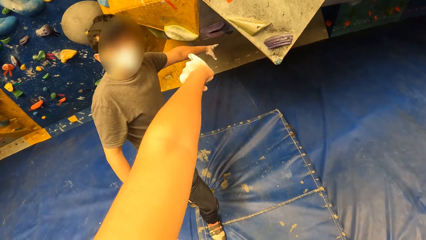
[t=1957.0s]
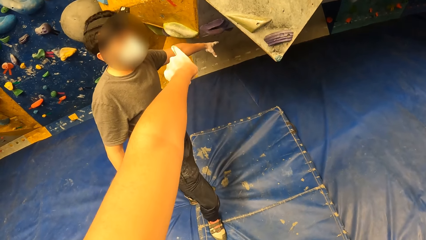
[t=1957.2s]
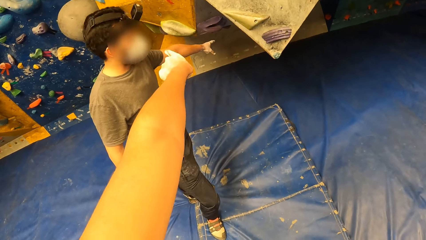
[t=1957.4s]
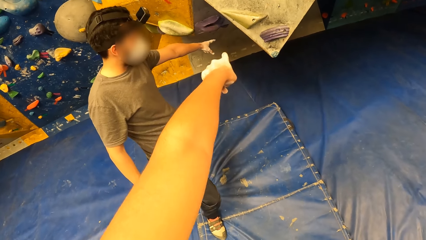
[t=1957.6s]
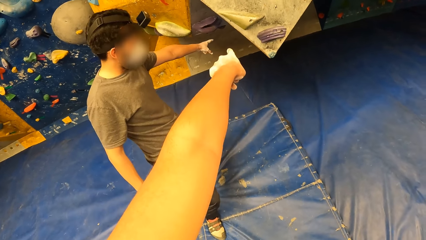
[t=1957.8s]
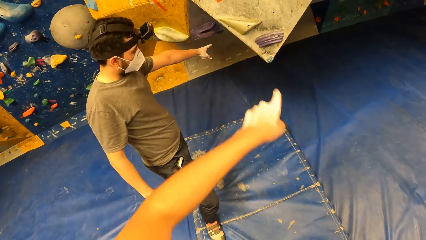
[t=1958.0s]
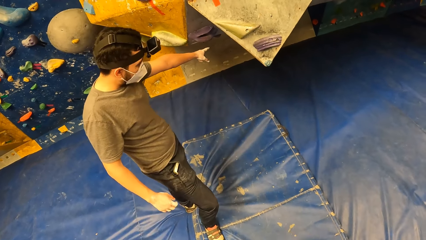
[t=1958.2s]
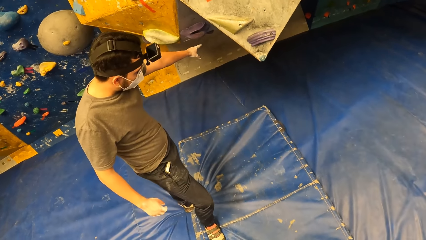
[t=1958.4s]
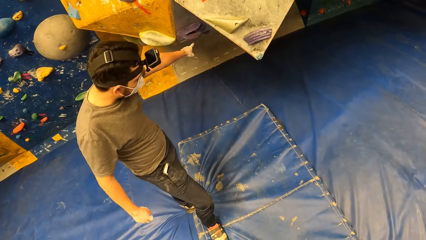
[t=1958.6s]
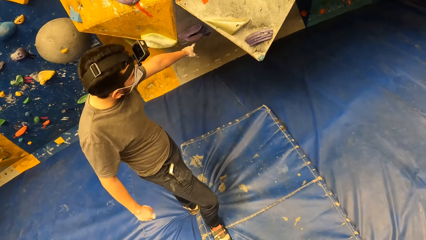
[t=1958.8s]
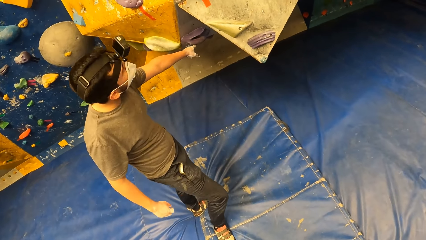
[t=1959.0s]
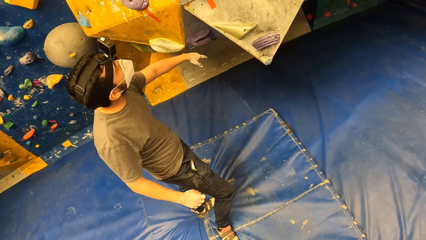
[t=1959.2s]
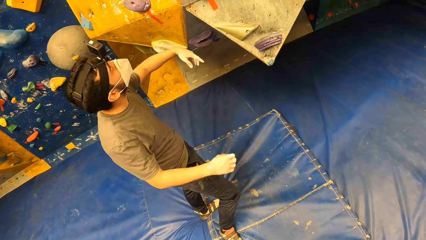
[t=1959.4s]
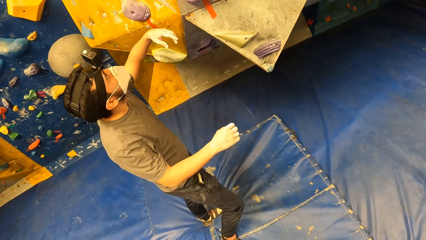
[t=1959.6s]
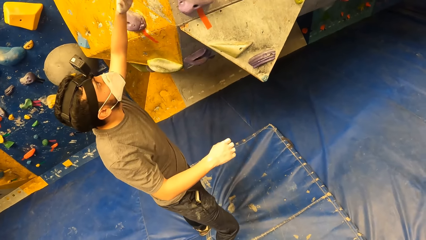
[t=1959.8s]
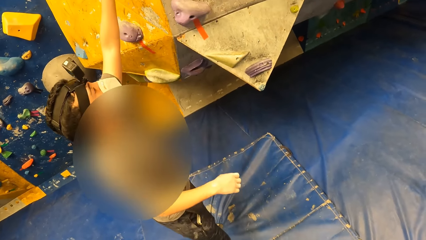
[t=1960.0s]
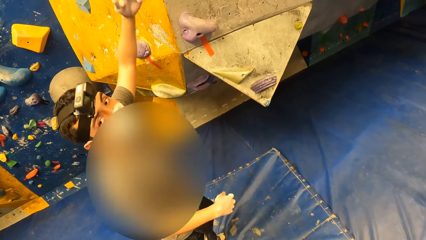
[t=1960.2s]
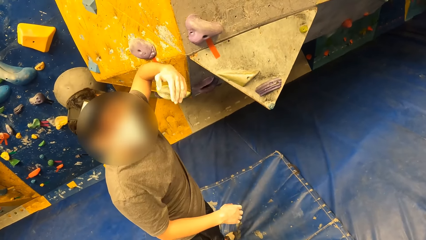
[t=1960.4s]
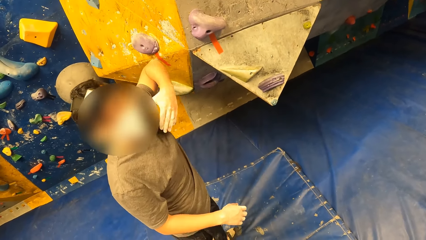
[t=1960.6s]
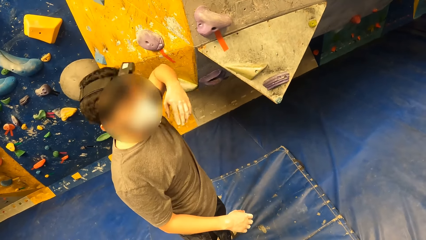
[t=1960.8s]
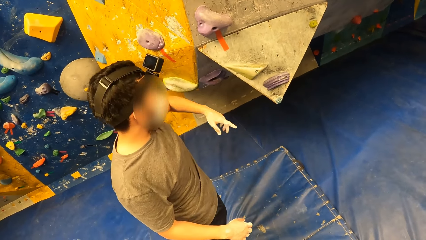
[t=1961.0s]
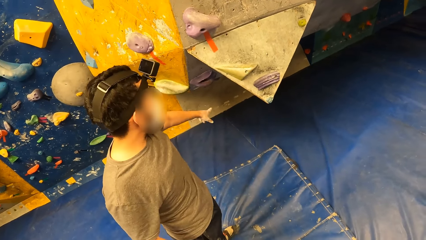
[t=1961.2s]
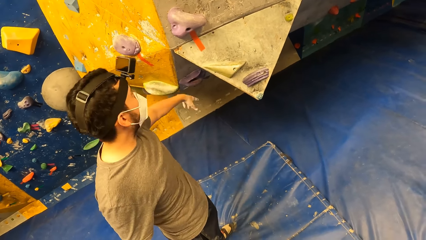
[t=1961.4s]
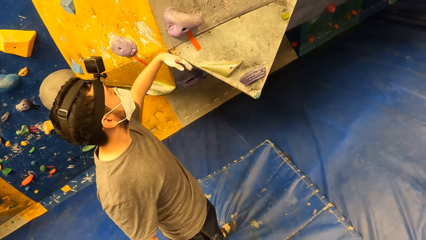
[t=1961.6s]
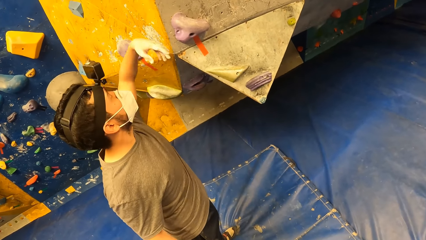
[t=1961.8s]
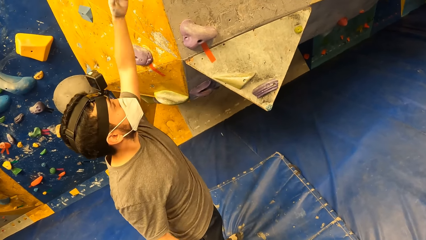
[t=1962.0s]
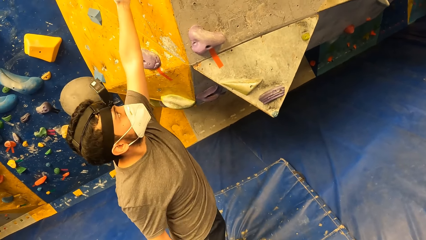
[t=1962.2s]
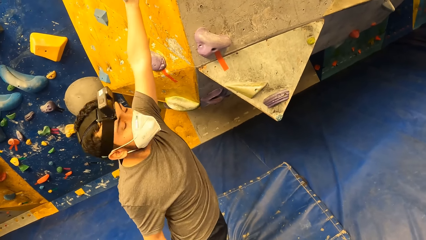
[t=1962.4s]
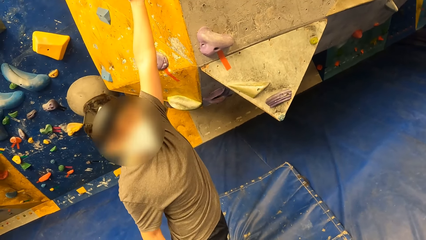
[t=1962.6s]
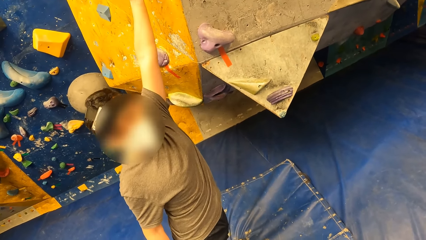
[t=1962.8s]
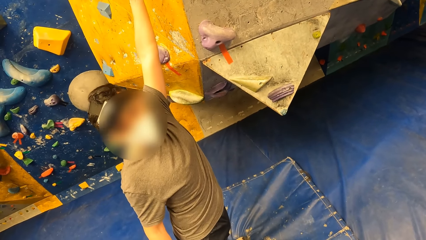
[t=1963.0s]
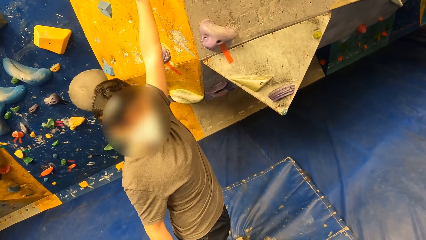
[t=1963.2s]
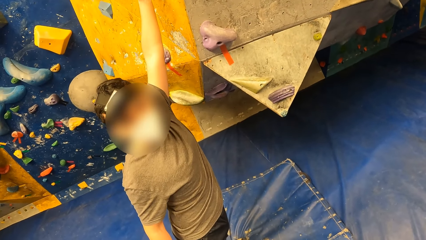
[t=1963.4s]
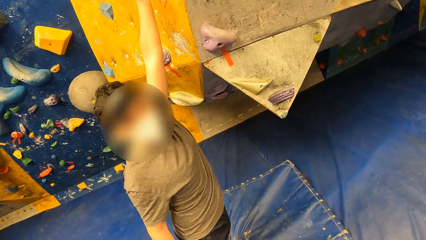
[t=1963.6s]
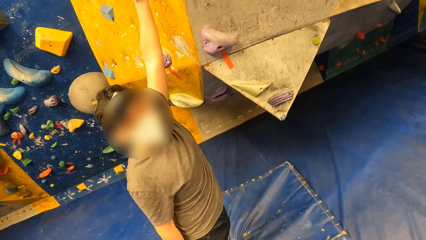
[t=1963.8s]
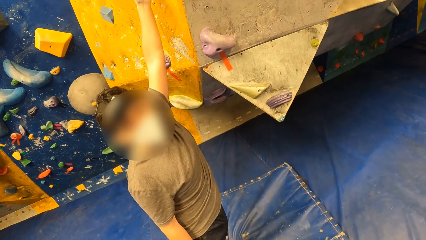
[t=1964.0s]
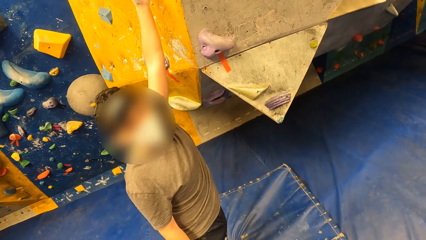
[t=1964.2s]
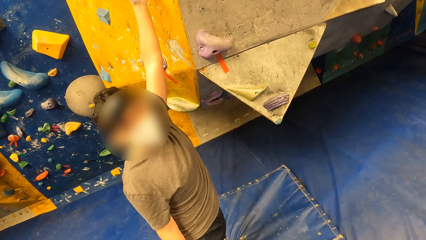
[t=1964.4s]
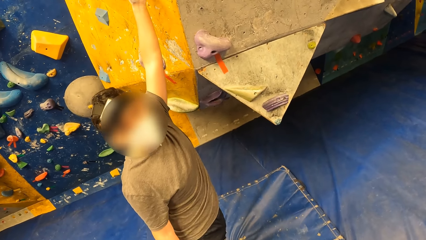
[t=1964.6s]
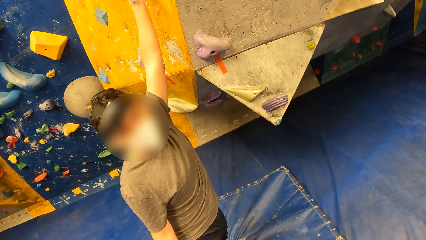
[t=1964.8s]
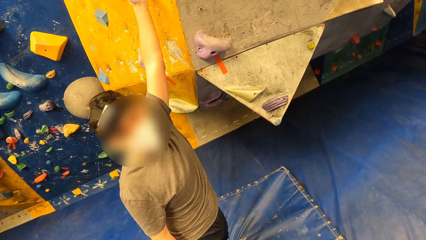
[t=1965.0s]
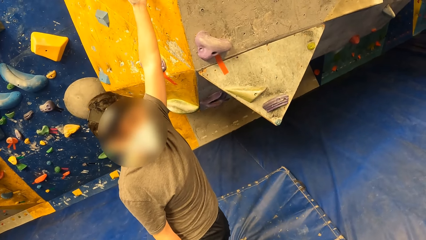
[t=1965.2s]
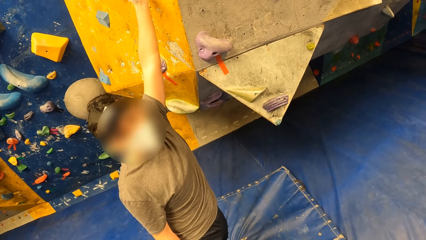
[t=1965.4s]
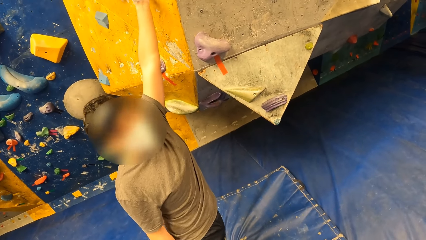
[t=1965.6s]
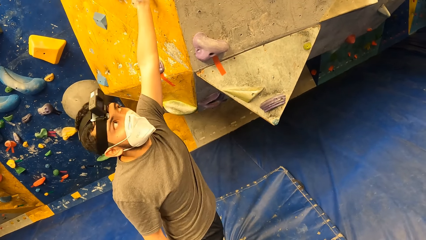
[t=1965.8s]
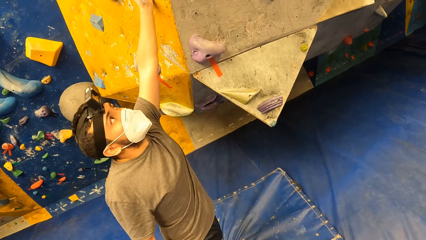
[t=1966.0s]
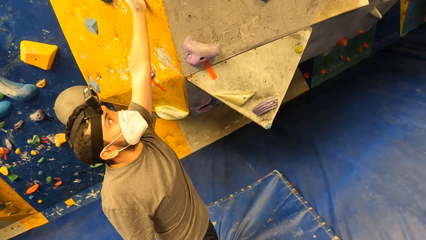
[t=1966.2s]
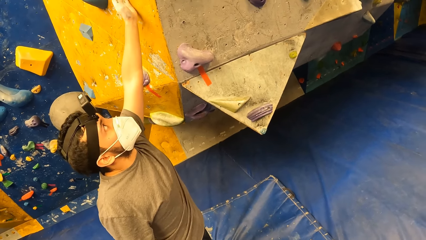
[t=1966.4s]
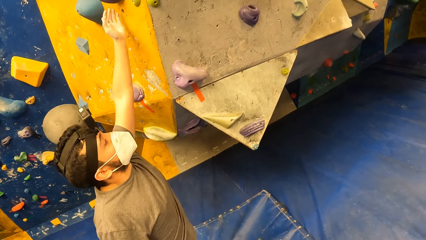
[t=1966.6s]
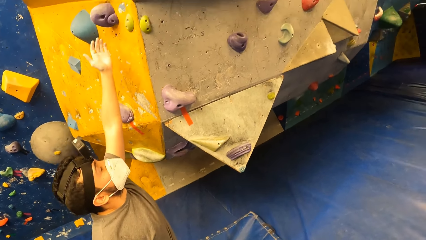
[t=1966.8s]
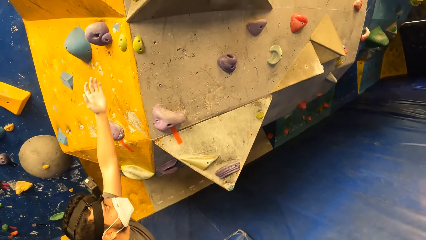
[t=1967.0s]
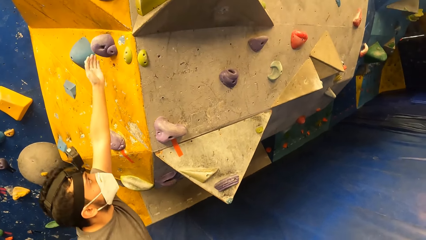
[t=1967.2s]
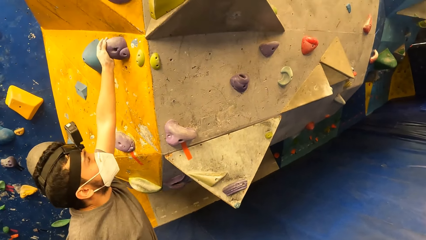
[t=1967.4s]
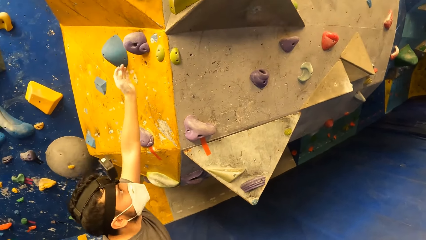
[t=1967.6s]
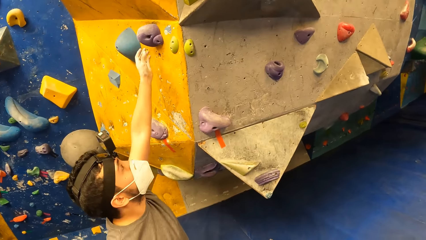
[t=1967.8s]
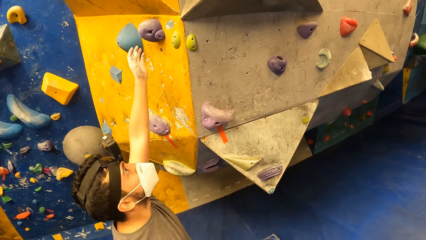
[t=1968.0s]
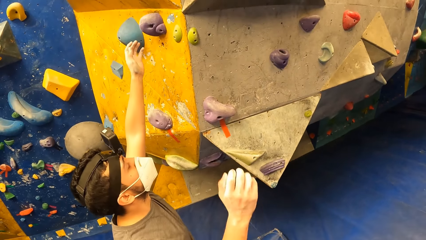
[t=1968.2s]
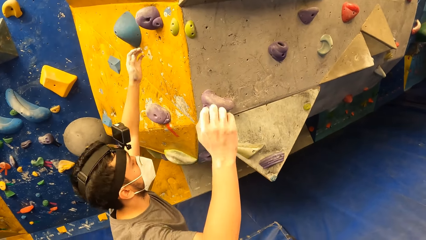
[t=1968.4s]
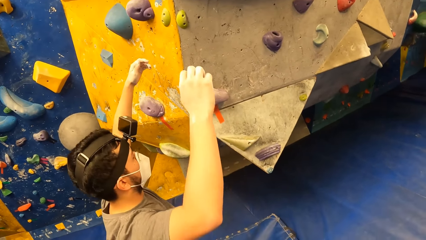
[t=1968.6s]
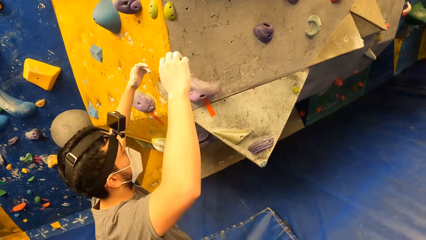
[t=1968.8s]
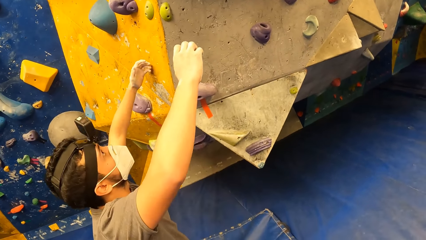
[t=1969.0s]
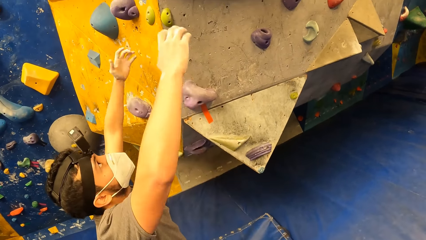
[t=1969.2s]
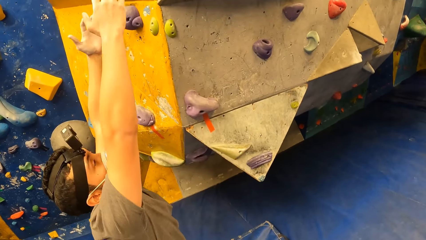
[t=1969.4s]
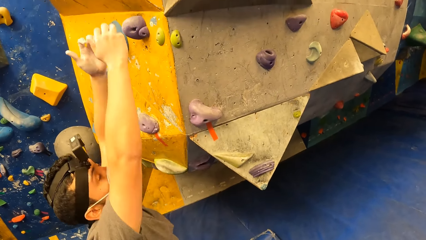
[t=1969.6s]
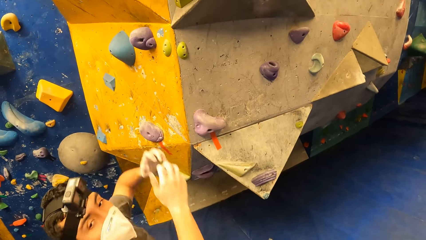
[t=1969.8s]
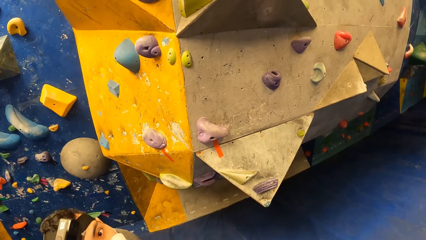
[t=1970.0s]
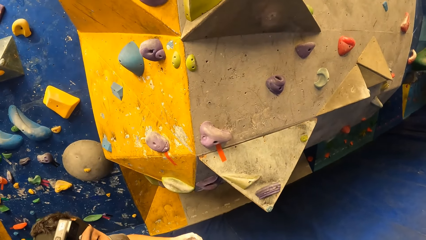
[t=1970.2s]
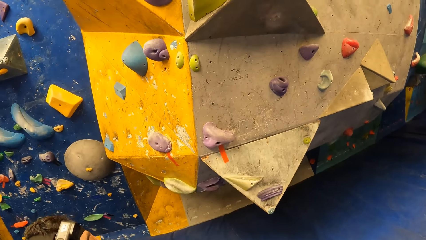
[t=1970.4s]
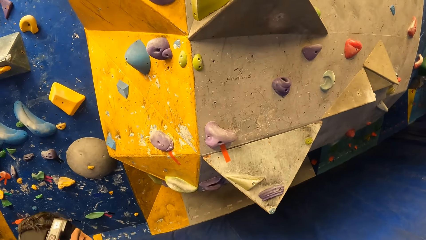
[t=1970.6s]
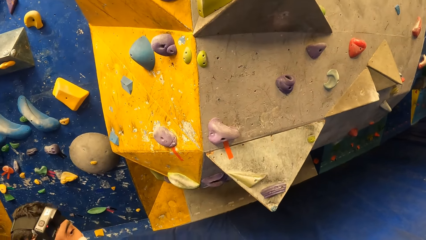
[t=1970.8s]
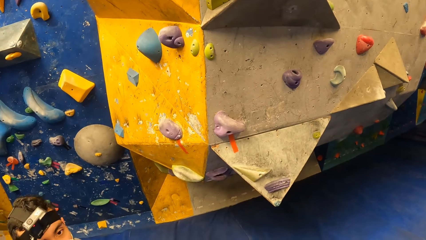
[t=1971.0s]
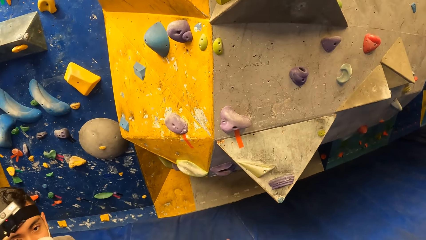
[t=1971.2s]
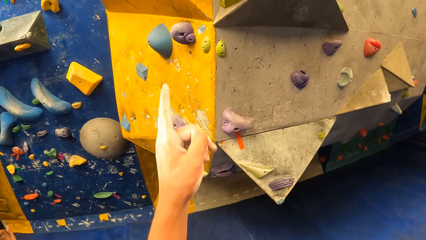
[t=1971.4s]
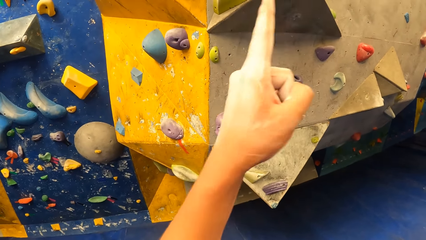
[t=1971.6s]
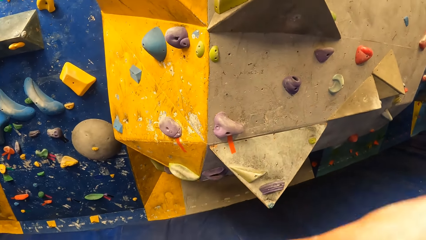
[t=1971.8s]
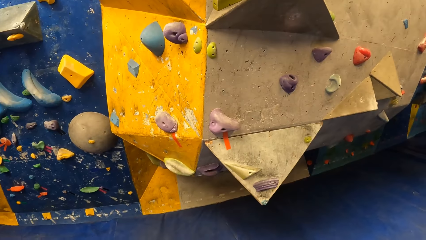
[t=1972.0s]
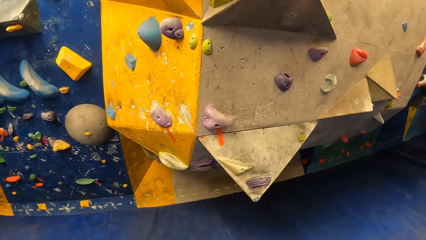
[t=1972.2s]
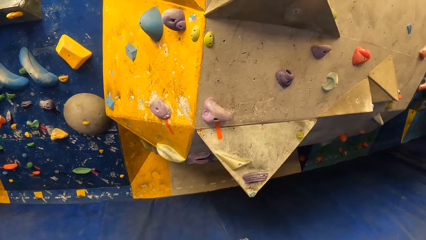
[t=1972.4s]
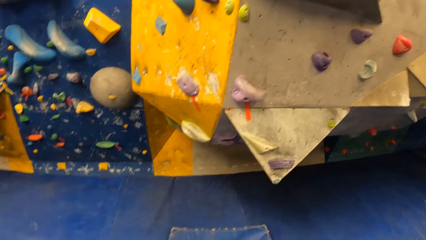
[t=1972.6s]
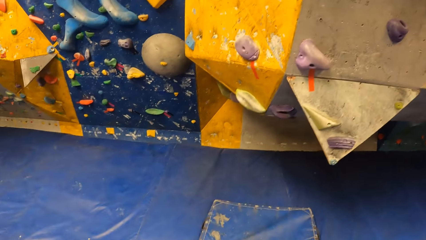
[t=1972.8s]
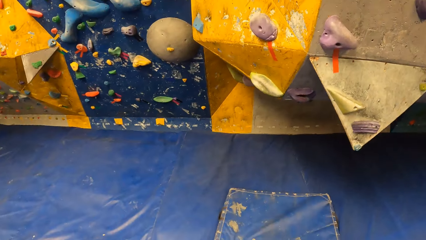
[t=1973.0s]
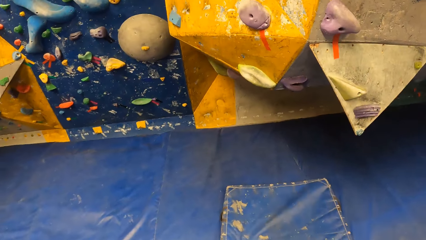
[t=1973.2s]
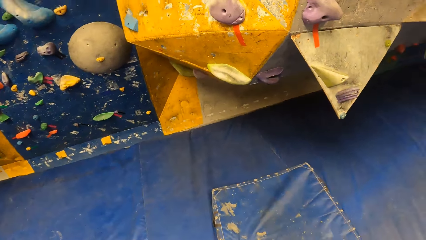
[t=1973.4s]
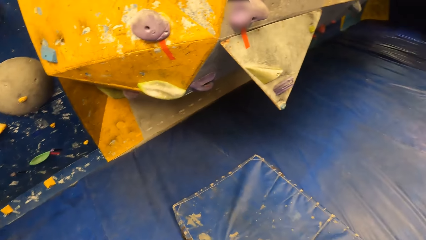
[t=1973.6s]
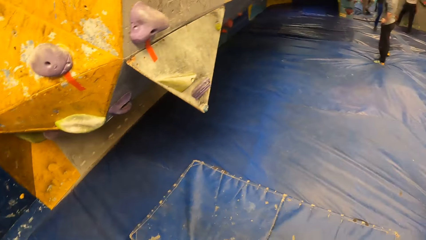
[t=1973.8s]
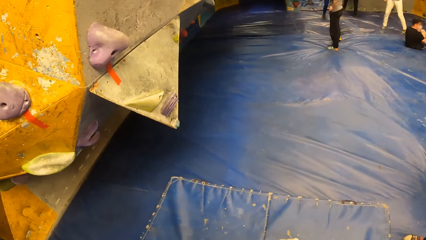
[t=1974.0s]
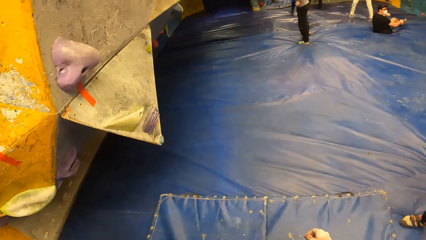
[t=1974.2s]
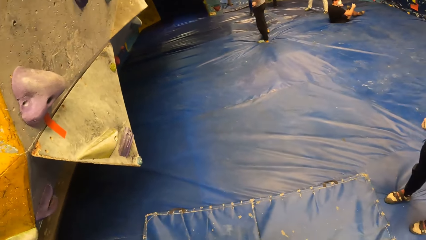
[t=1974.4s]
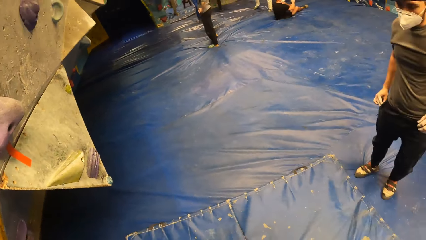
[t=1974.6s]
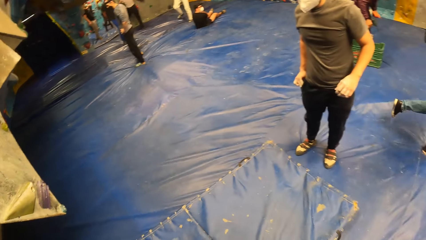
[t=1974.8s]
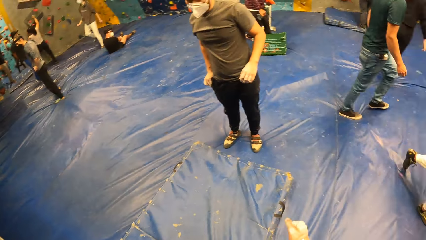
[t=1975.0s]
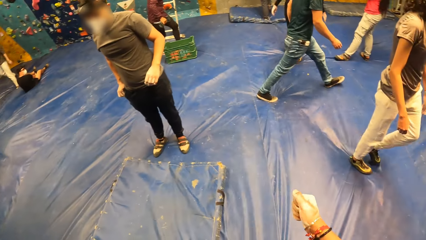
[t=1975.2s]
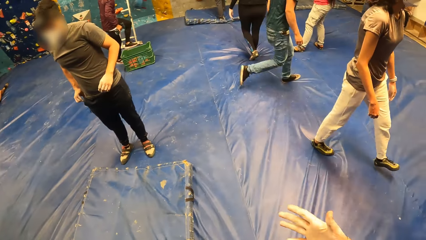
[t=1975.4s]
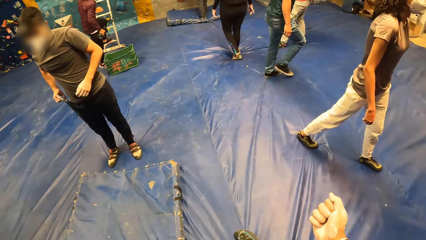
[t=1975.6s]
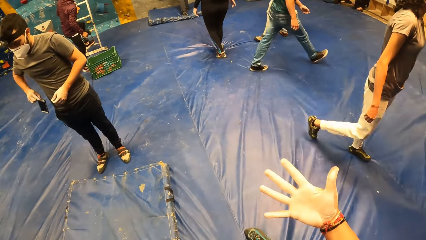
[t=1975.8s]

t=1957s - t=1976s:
A person points at the climbing wall. The person jumps. The person shows hand gestures. The camera wearer points around. They turn around.
